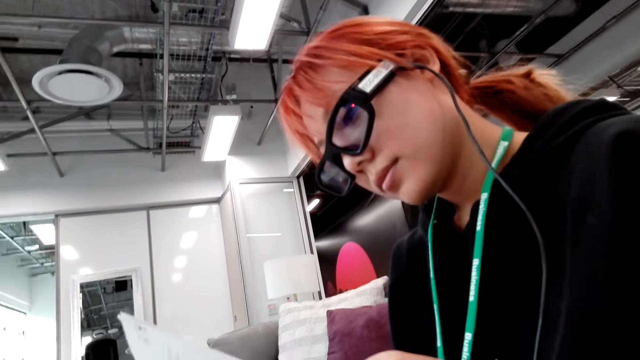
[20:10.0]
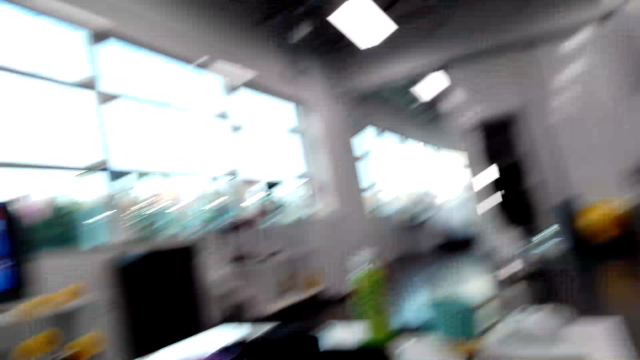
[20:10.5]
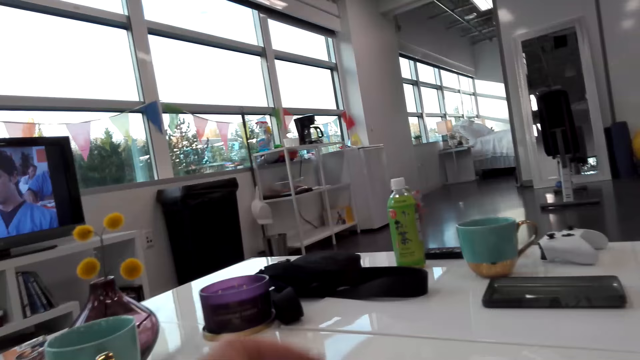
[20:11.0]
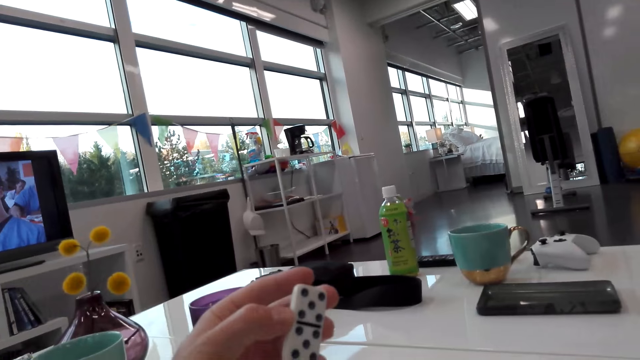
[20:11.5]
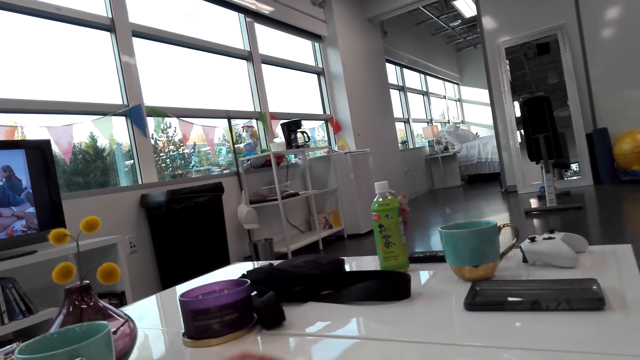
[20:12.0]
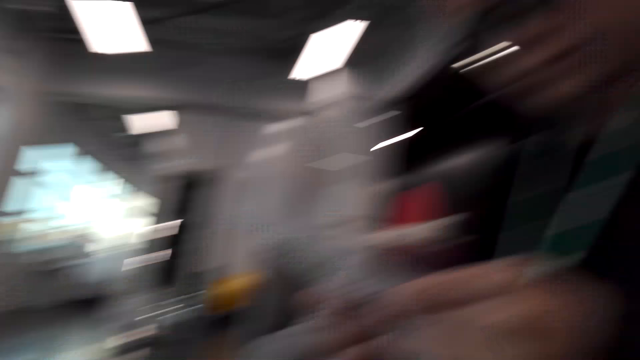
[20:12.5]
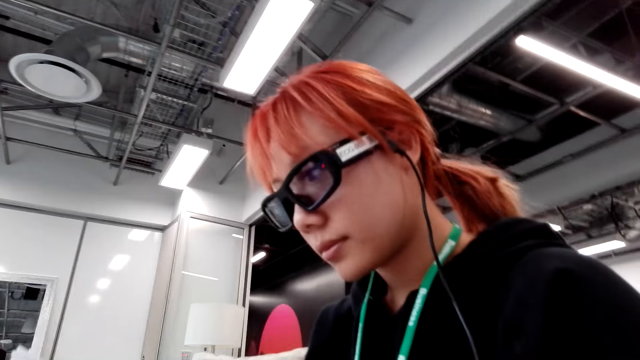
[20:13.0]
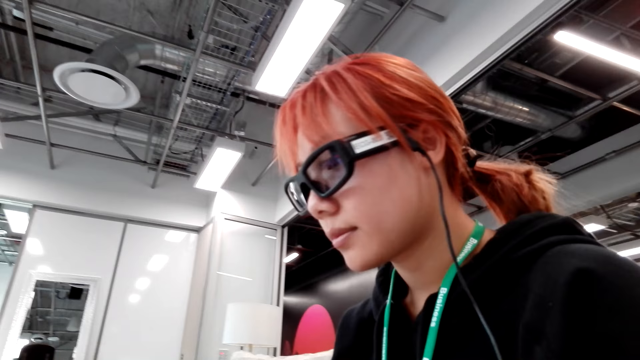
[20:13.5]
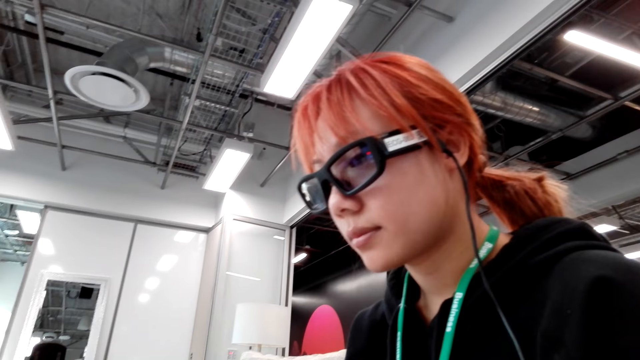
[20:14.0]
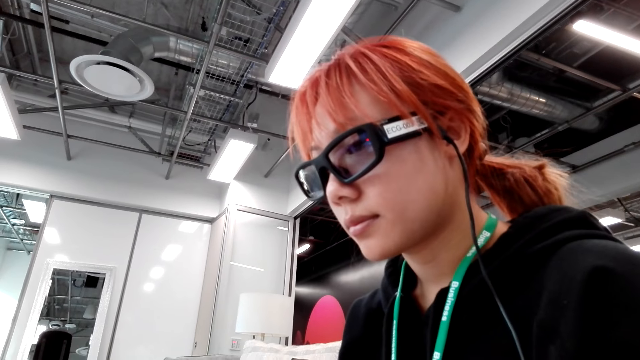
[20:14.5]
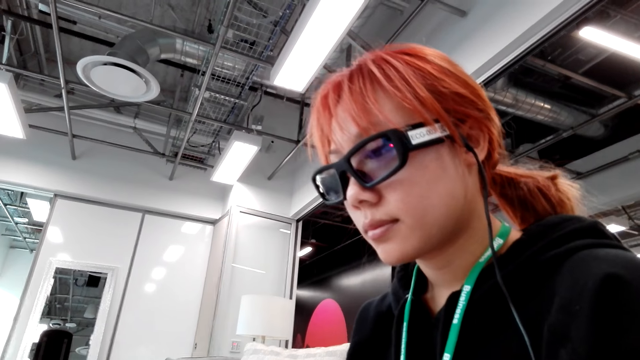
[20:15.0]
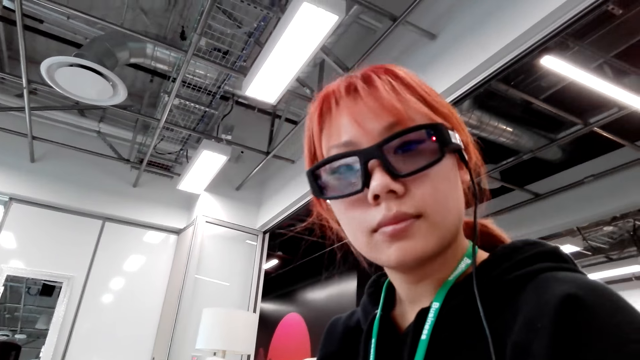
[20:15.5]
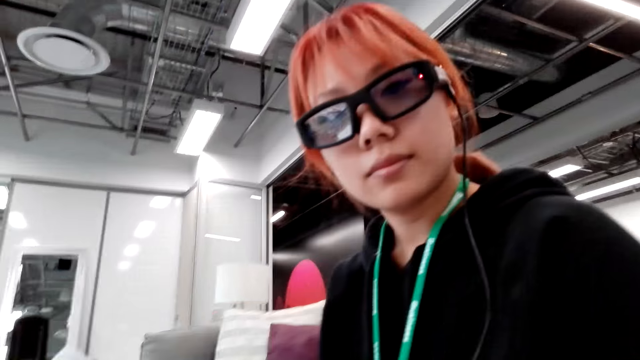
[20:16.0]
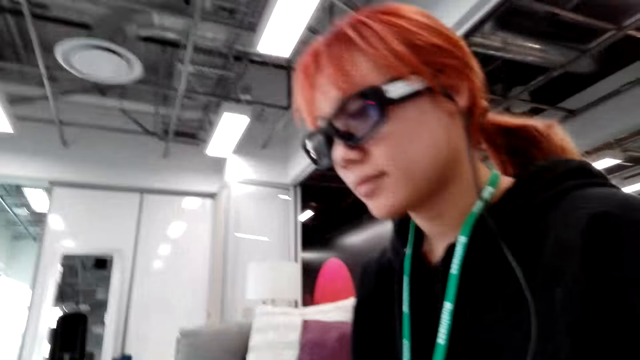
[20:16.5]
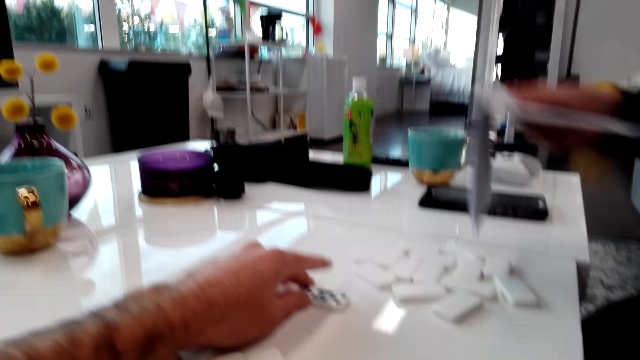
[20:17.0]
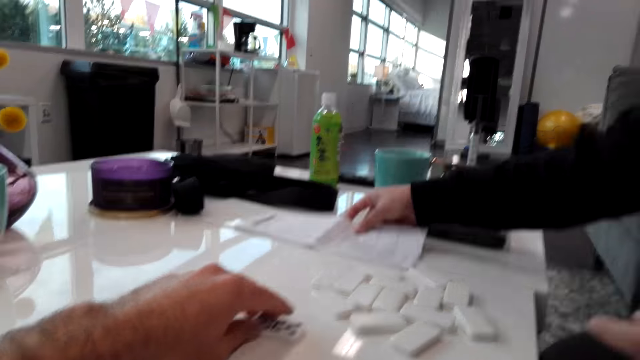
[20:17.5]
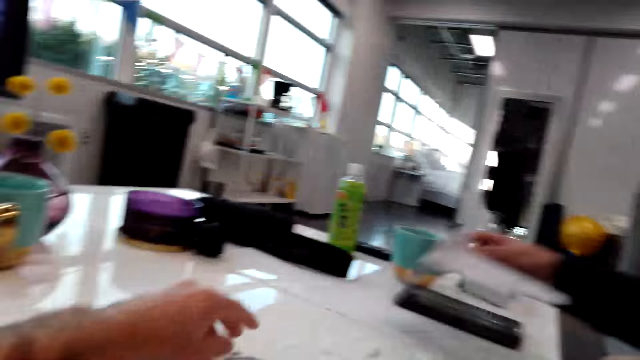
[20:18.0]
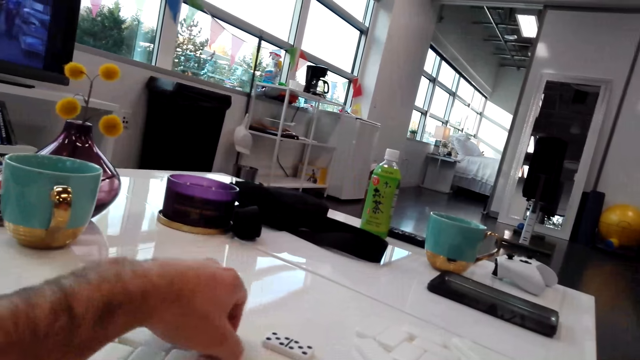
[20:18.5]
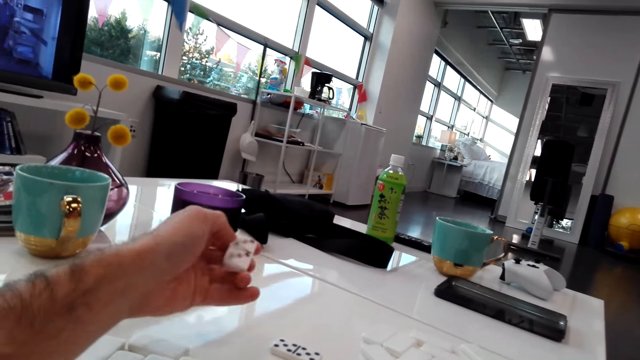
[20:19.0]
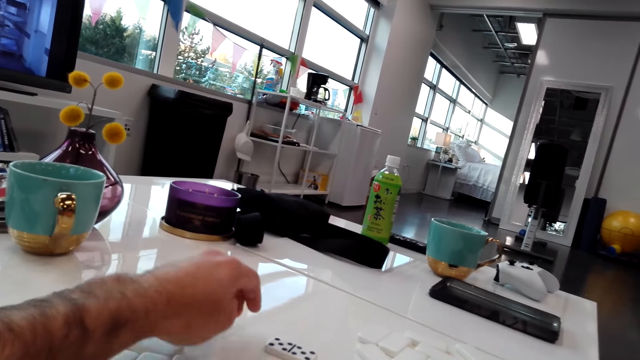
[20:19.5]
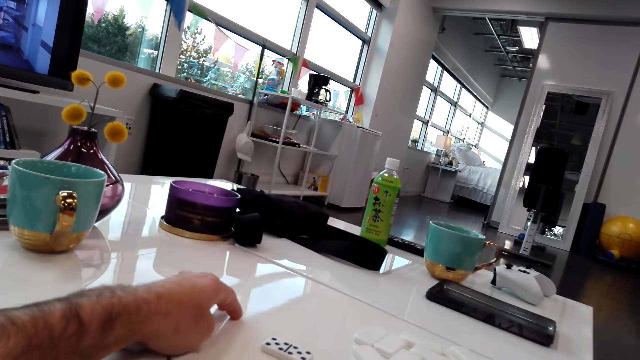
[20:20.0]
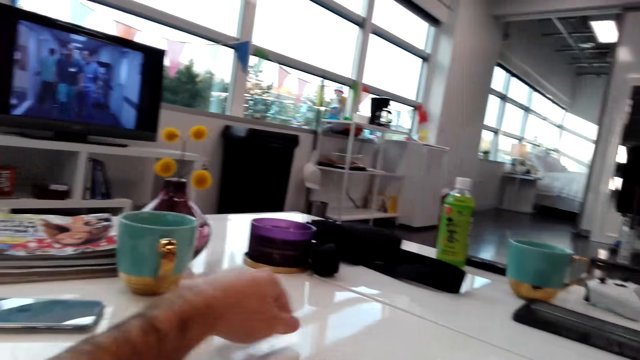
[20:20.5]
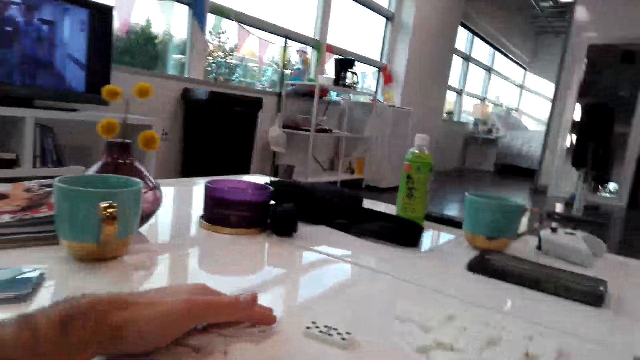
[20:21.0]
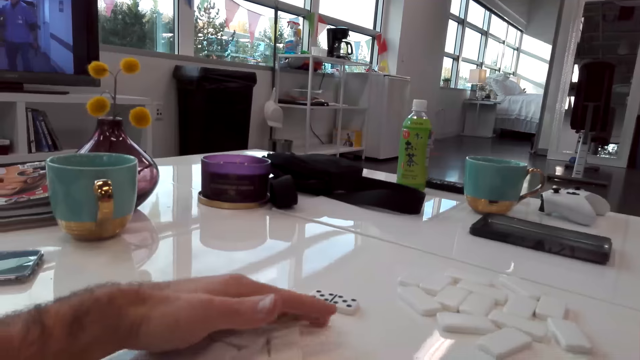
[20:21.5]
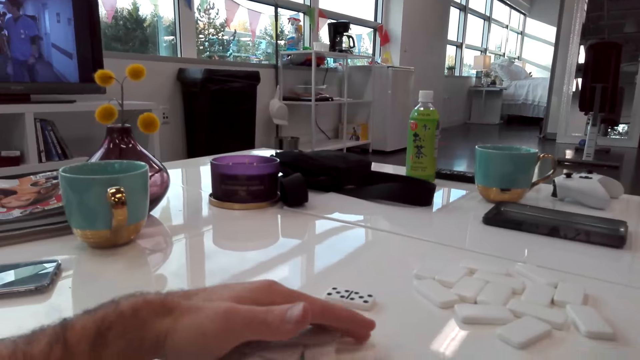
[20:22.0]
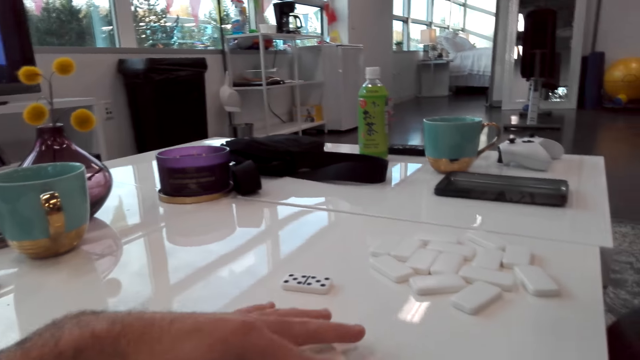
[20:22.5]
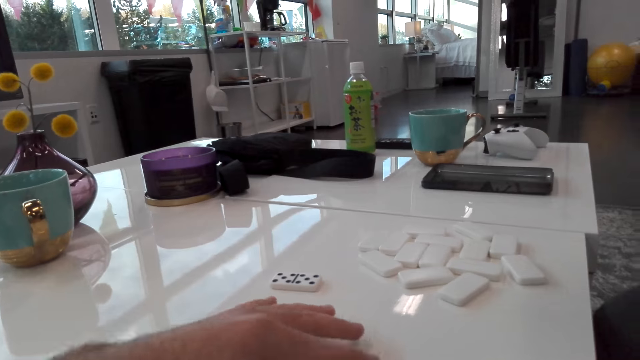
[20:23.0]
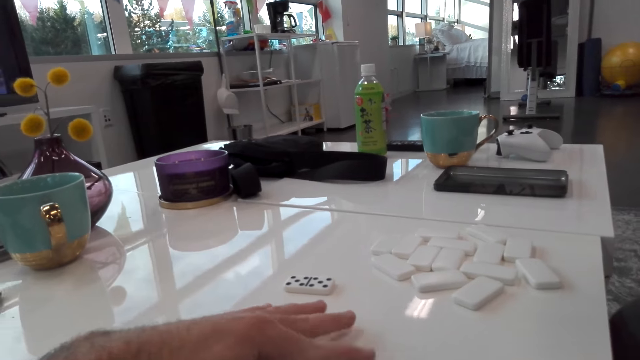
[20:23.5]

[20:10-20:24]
The camera wearer picks up a die or domino on the table. They look around and talk to the person. The person puts the paper on the table and picks up the paper from the table. The camera wearer picks up a domino from the table. They collect the dice on the table, put the domino on the table, nip the dice on the table, and touch the dominoes.

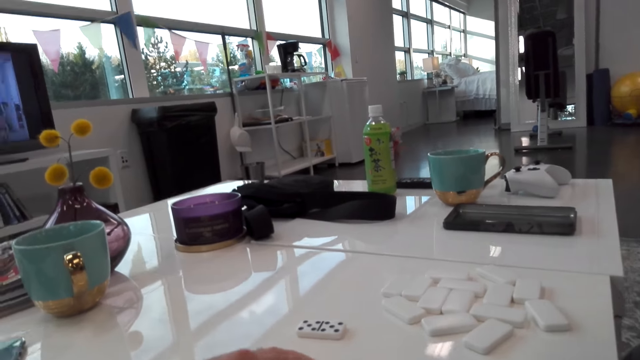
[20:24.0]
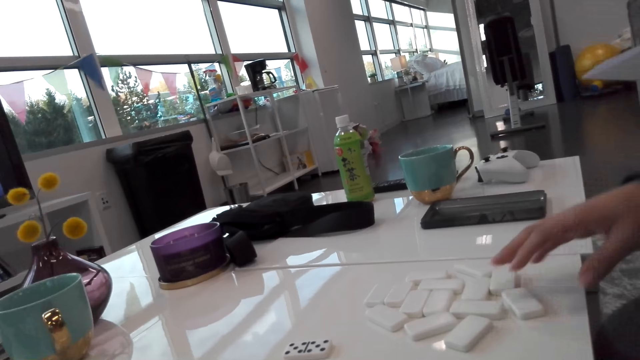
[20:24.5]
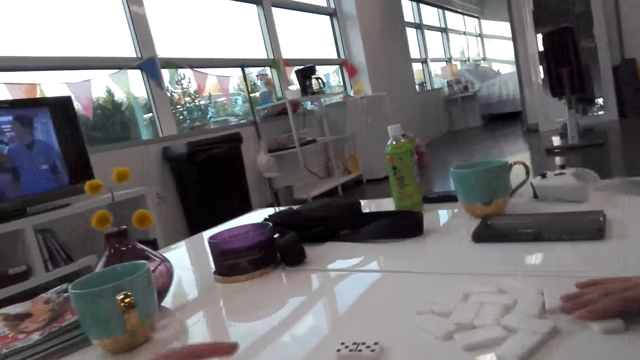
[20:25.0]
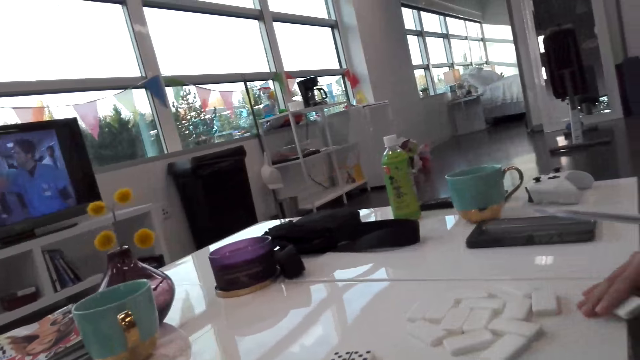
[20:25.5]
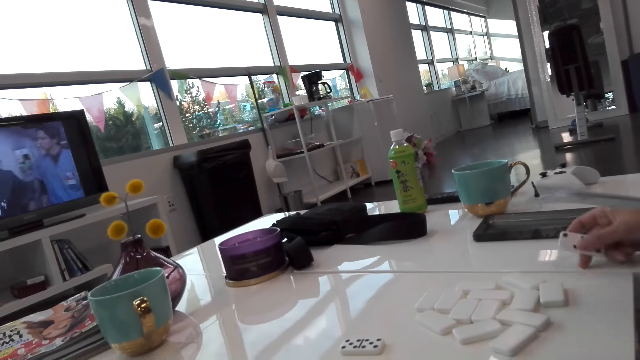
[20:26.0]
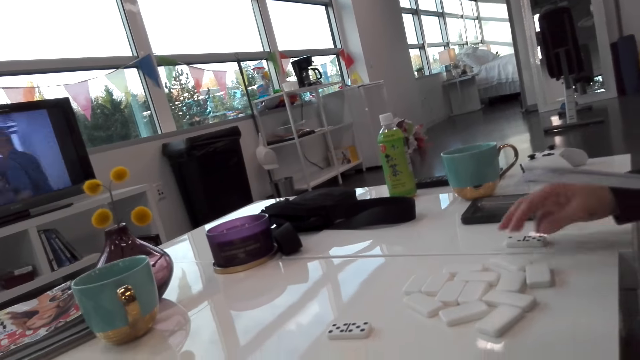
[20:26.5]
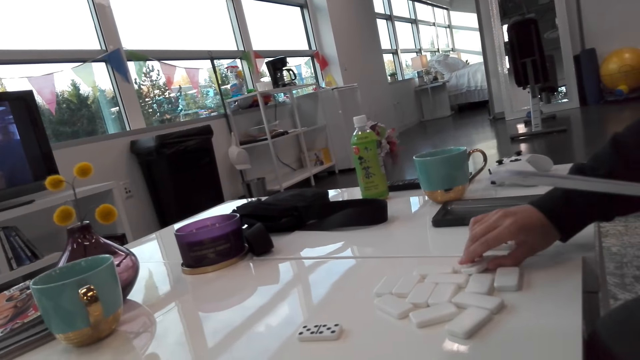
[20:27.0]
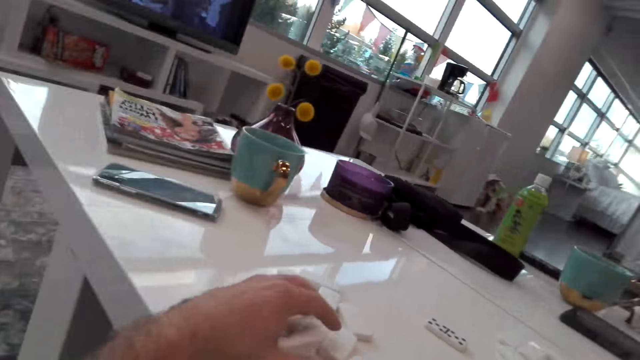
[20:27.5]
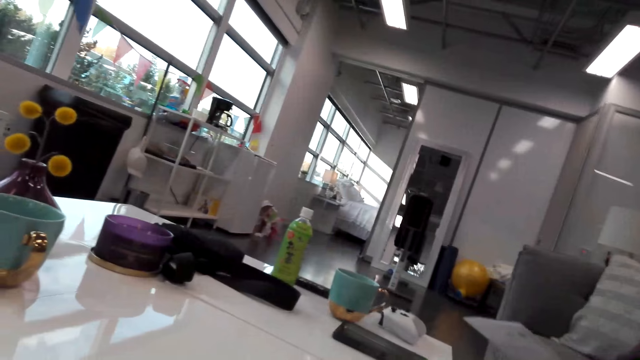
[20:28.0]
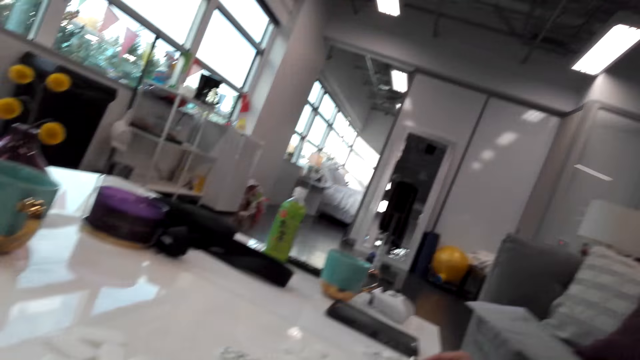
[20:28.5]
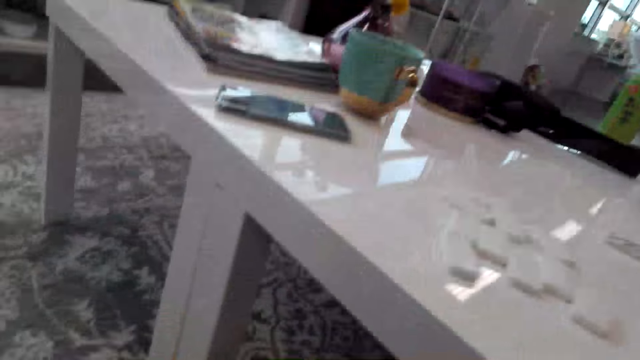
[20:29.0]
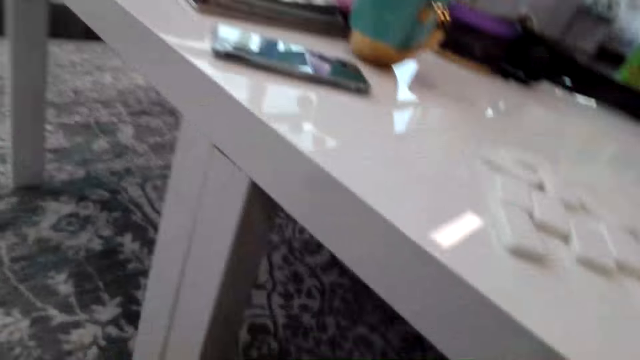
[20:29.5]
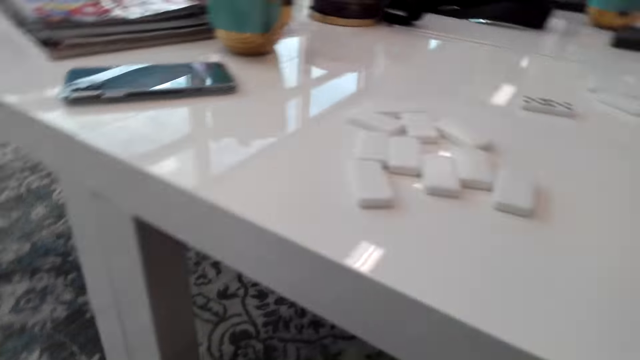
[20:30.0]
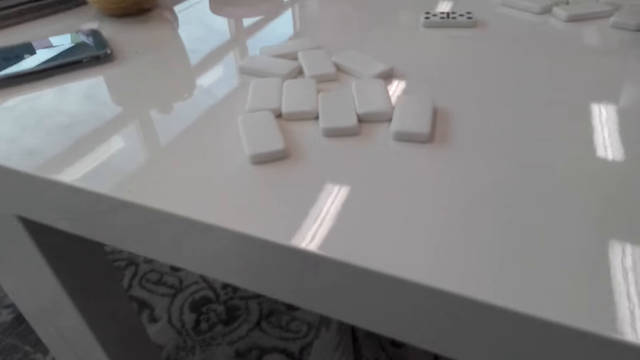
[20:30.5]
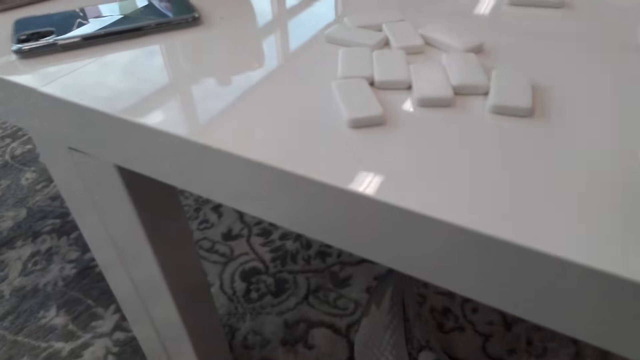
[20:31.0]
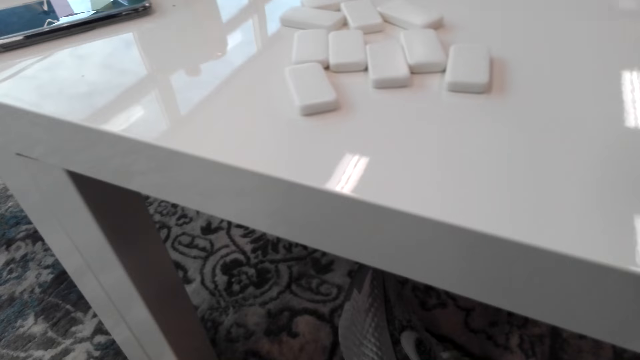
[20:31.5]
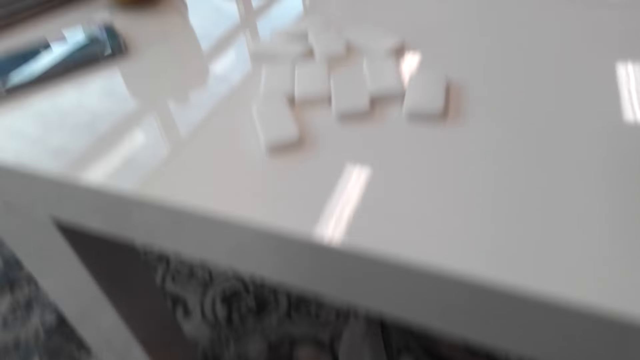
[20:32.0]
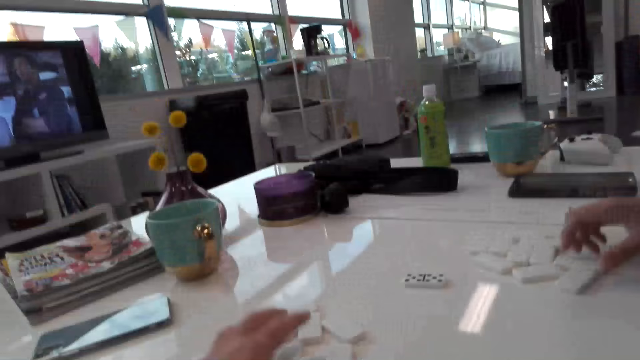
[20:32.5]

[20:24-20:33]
The person picks up a domino or die from the table, puts the domino on the table, and picks up a domino from the table. The camera wearer stares around. They take the dominoes from the table and put the dominoes on the floor. They talk to the person.
